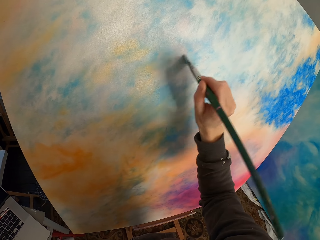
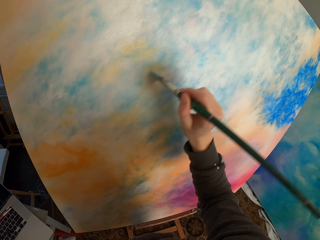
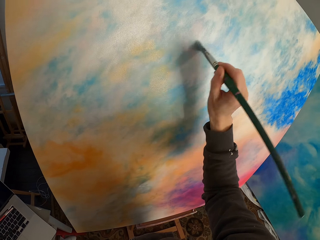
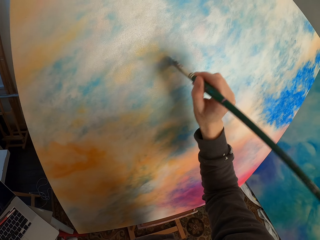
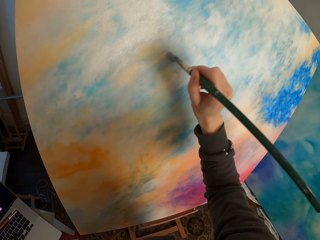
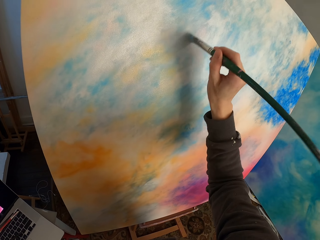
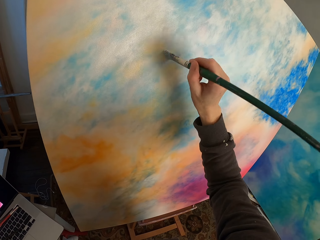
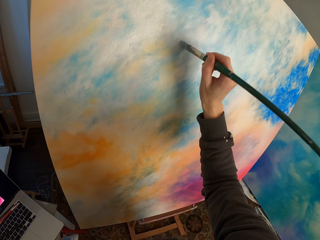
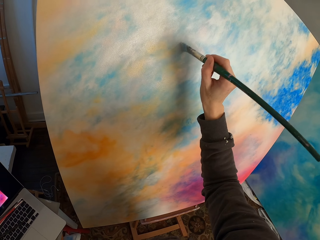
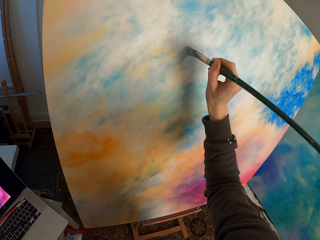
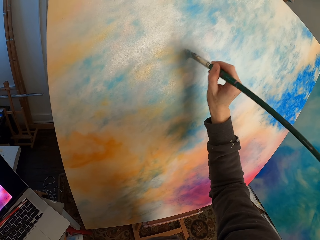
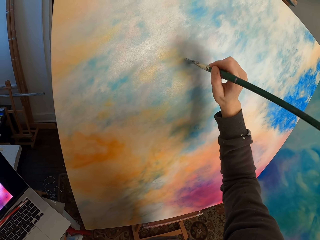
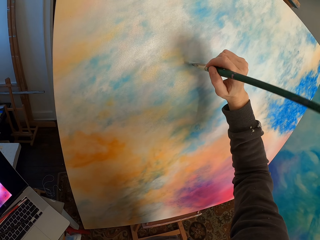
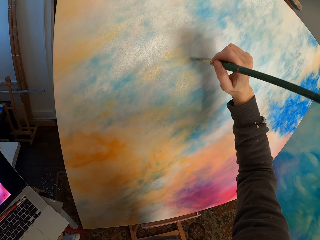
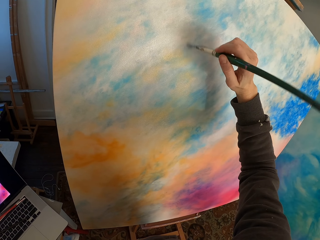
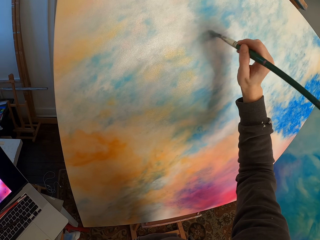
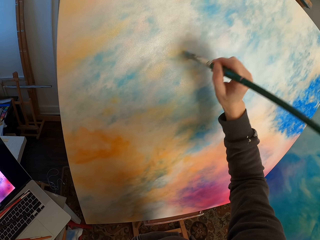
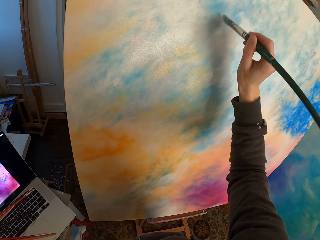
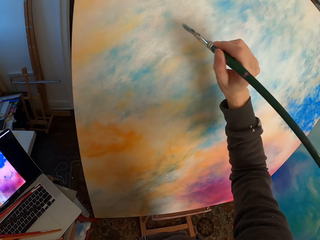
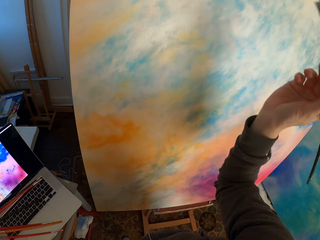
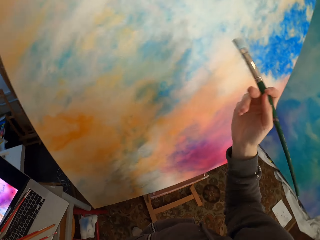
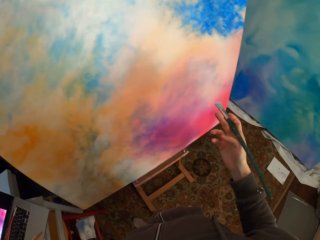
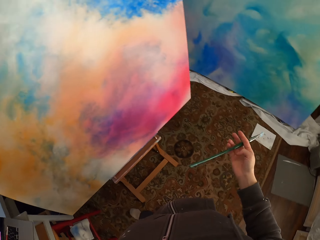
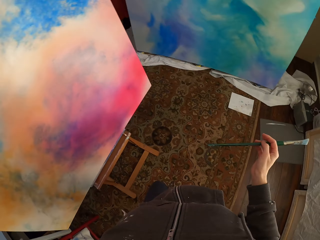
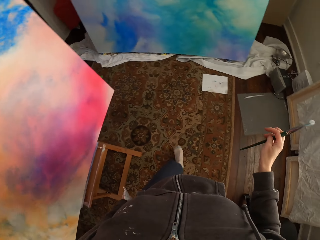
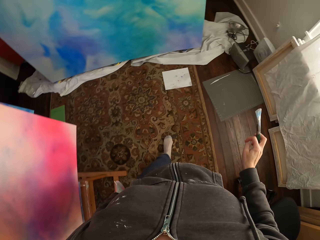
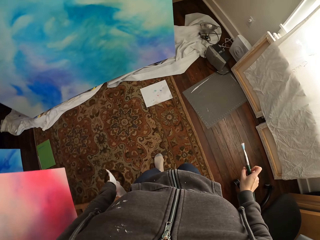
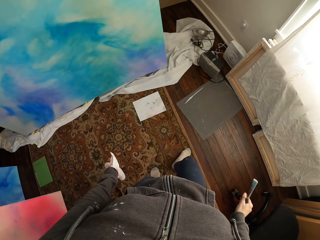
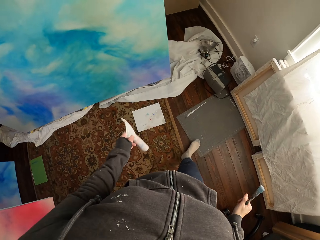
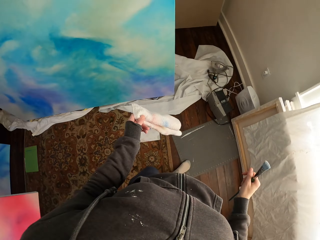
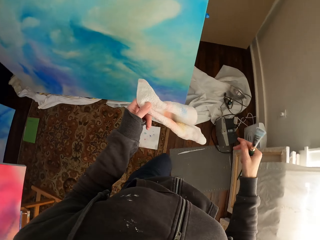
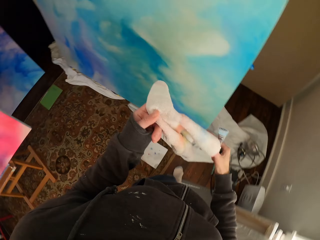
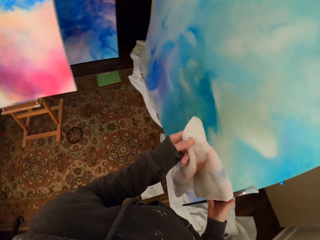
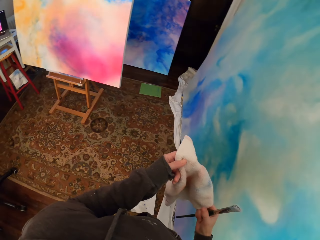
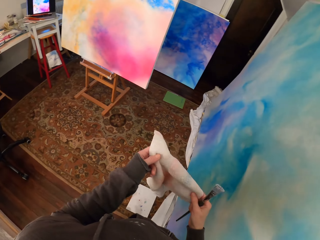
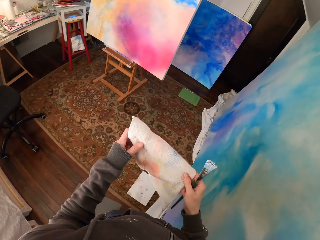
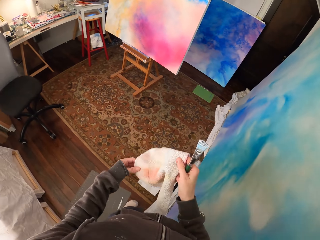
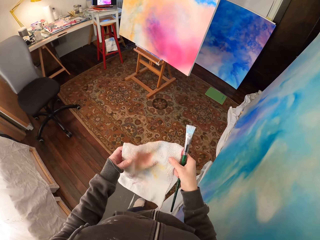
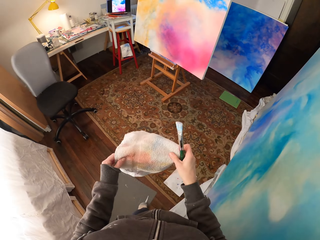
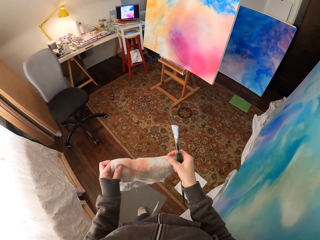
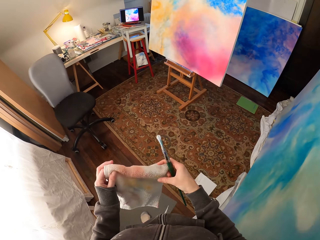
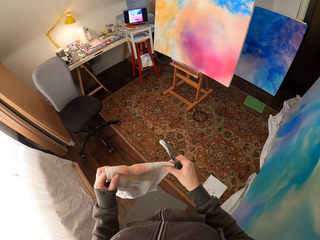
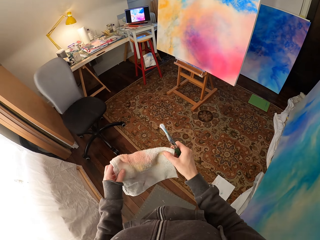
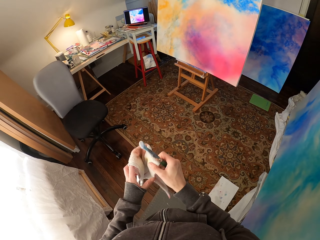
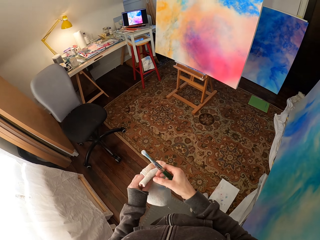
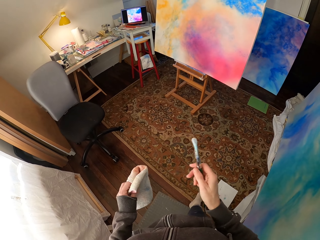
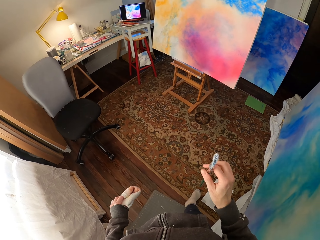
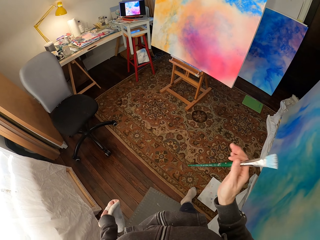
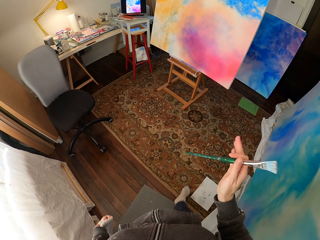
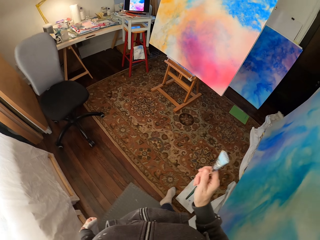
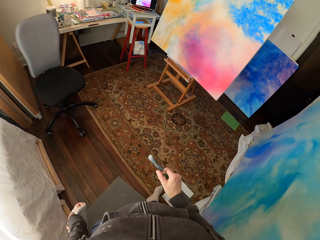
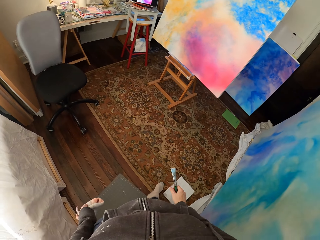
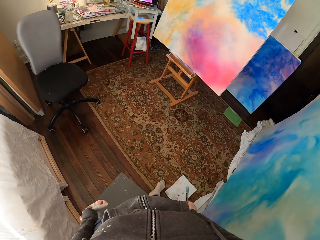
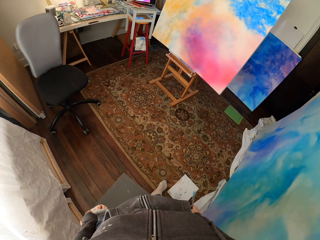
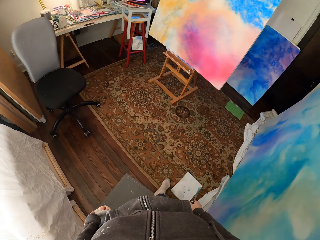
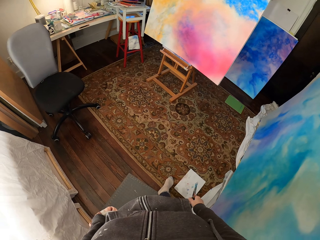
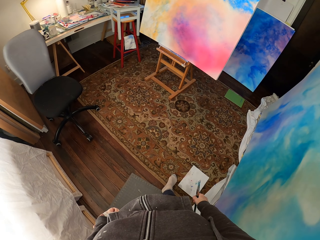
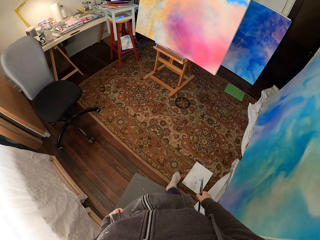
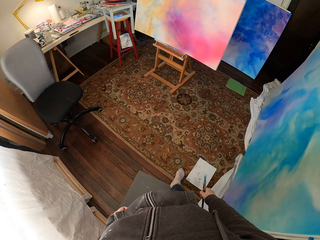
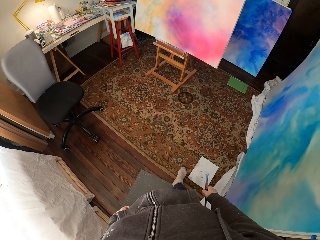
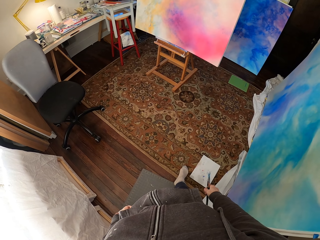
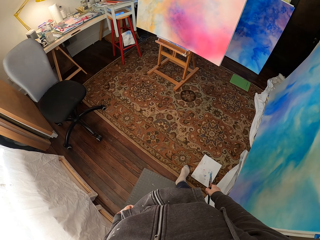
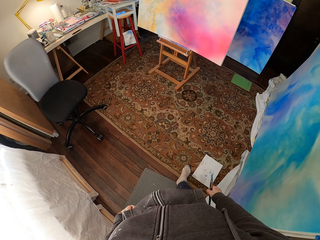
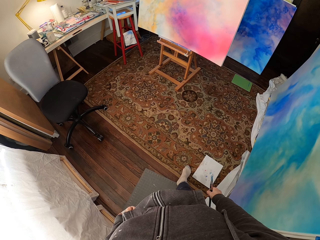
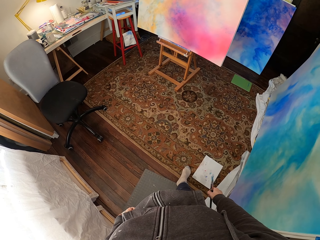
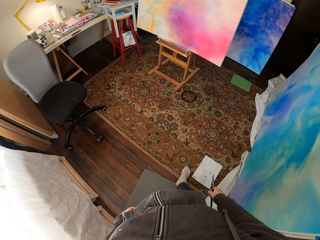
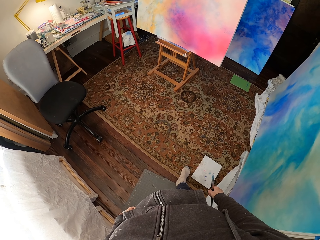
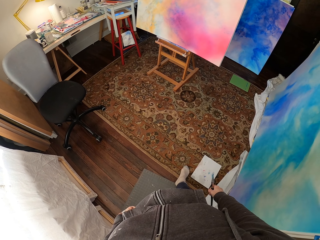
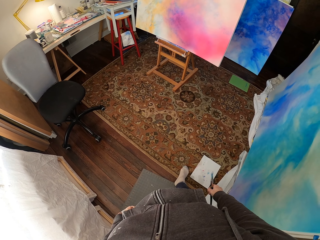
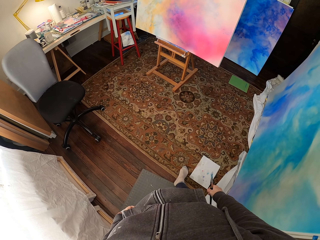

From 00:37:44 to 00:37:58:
The camera wearer walks in the room. They fold the towel. They hold the towel on both hands. They look around. They move the right hand. They look at the laptop.

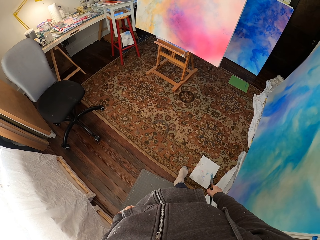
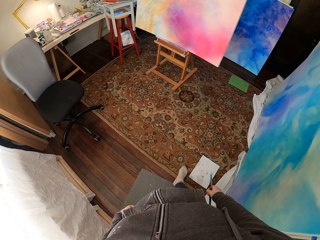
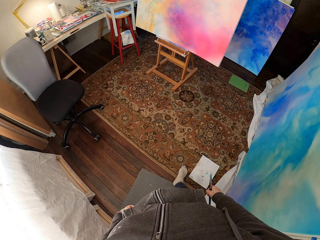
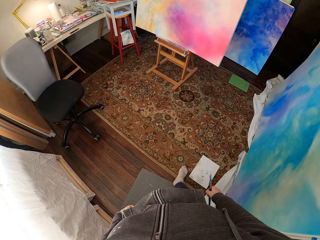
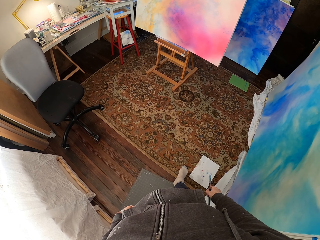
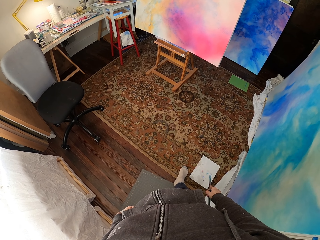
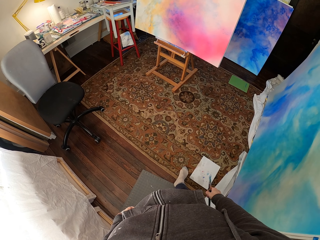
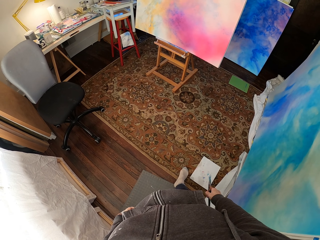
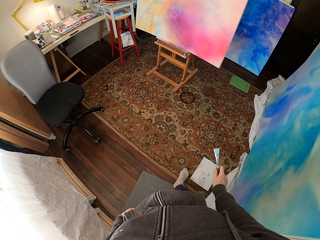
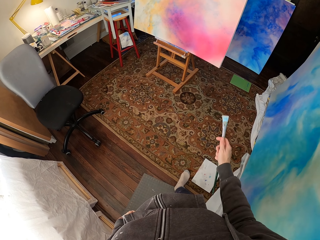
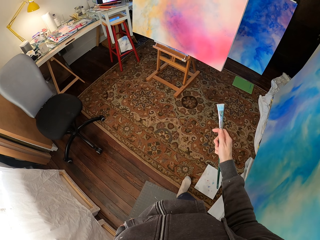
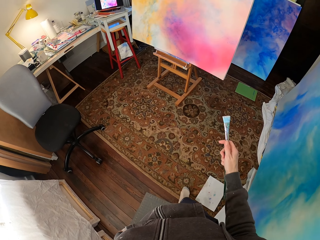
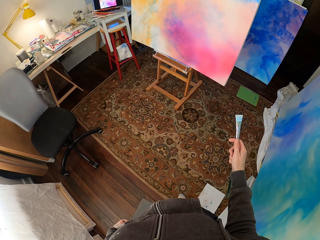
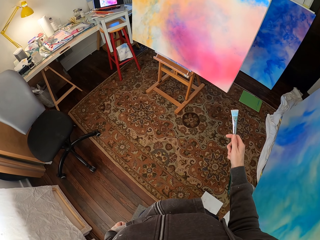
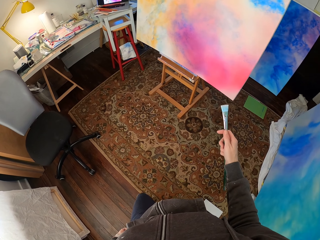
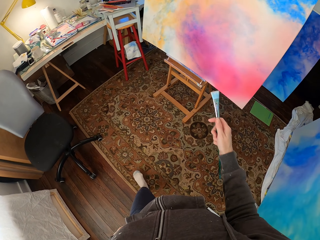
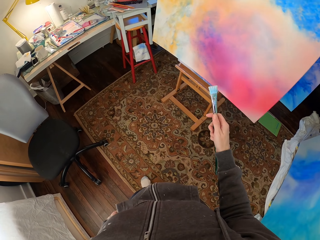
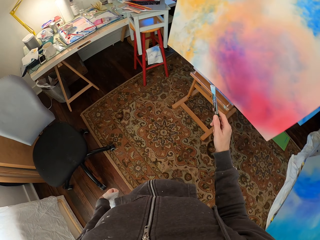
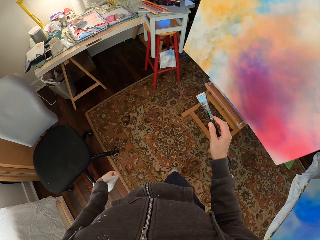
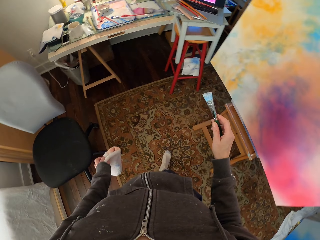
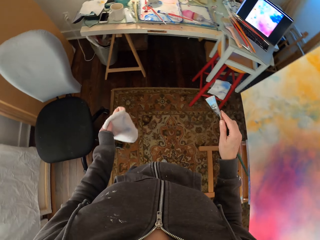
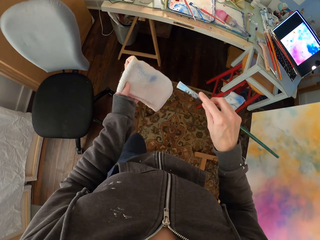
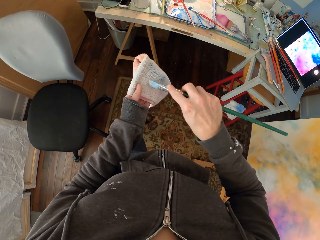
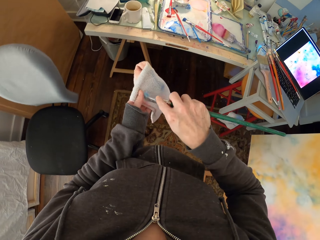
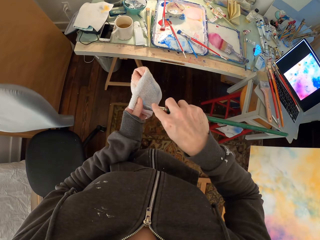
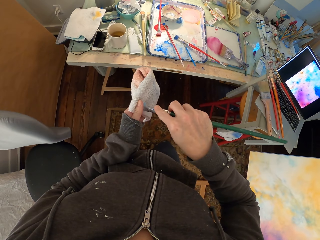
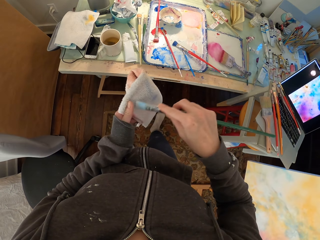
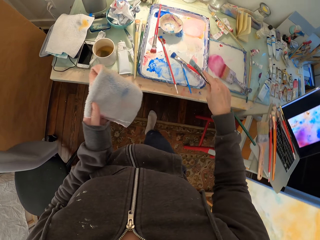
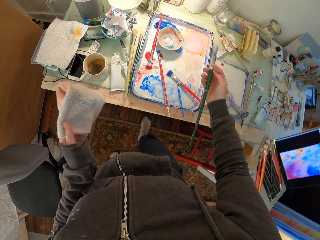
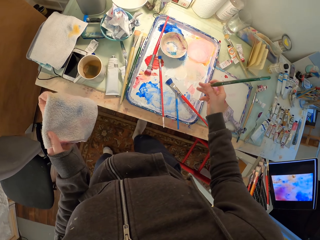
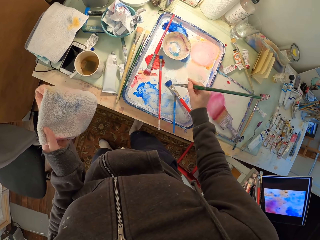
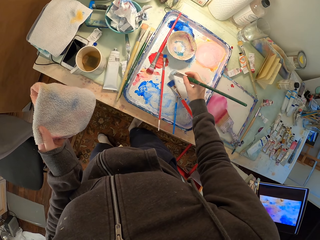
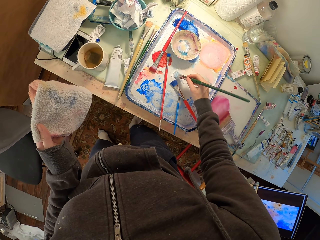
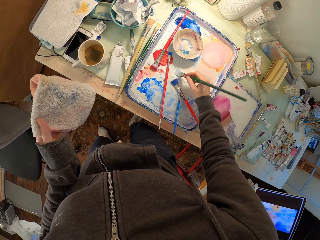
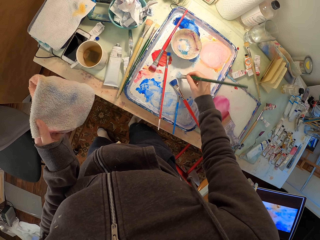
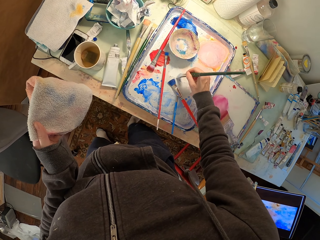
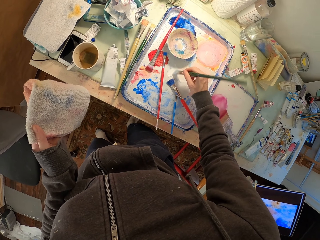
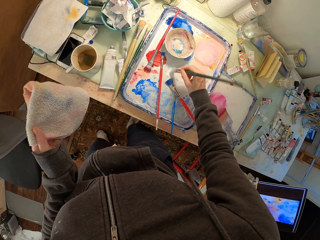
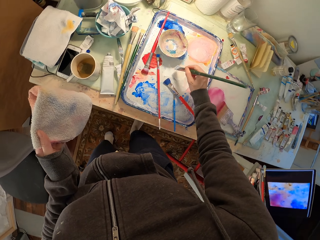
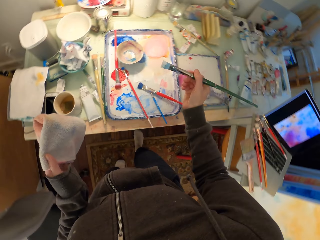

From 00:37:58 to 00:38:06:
The camera wearer walks in the room. They wipe off excess paint from the brush on the towel. They rub the brush on the paint. They put the brush in the paint.
